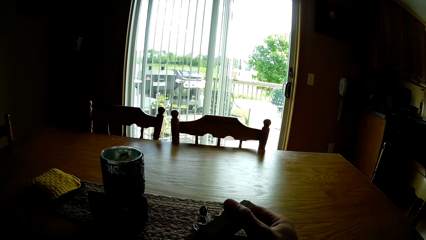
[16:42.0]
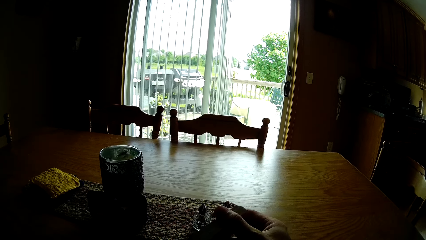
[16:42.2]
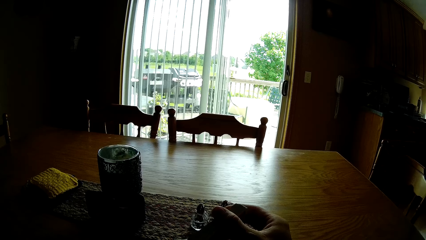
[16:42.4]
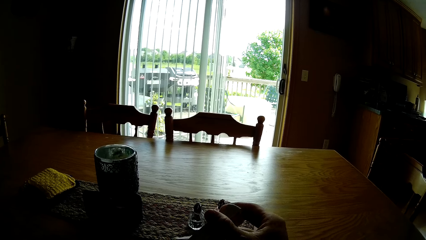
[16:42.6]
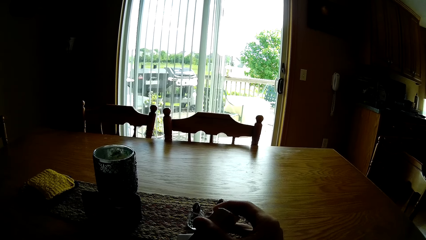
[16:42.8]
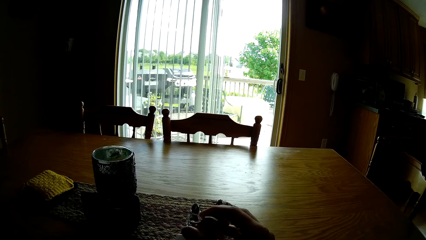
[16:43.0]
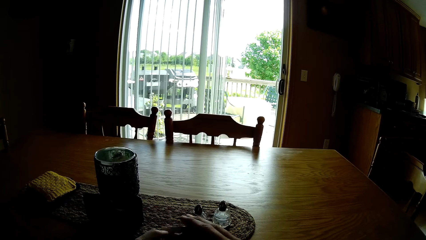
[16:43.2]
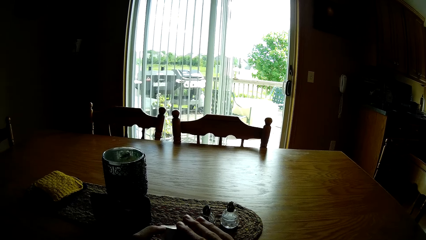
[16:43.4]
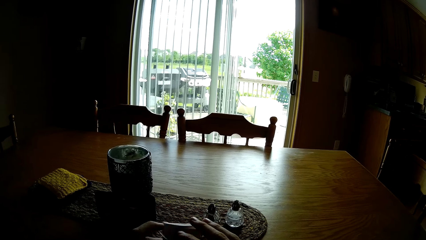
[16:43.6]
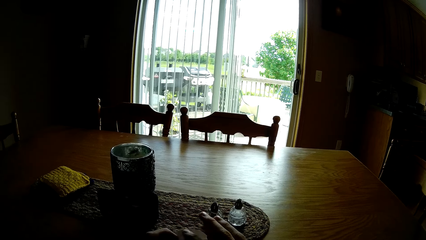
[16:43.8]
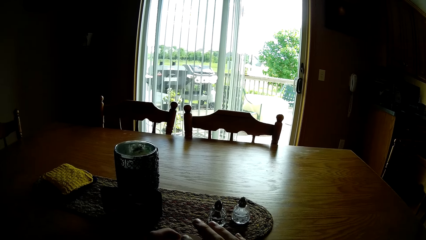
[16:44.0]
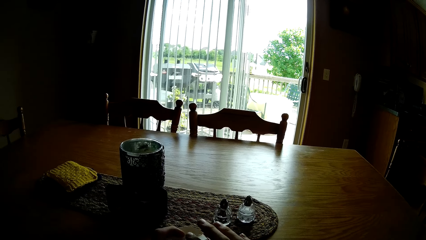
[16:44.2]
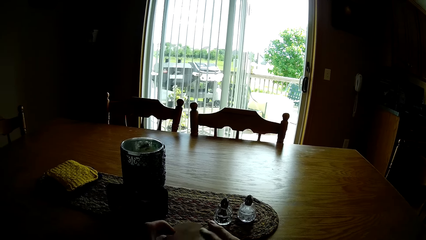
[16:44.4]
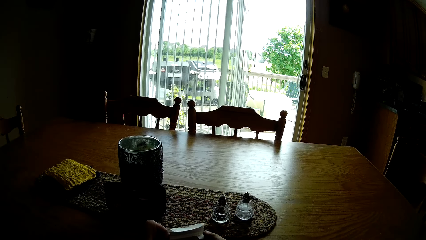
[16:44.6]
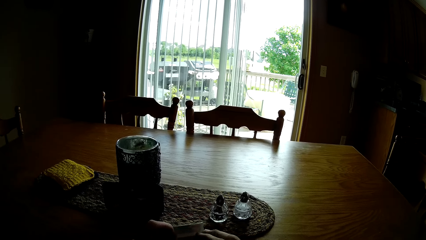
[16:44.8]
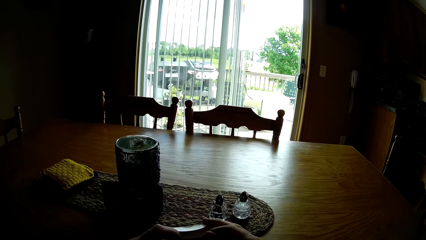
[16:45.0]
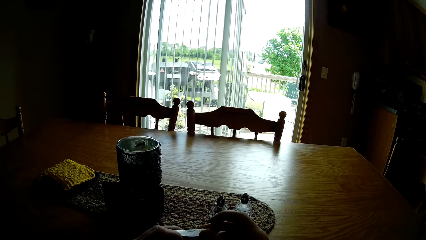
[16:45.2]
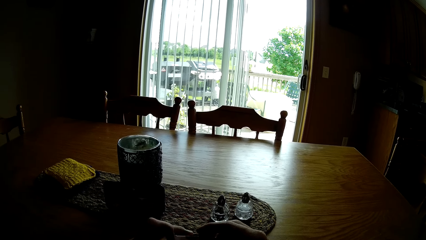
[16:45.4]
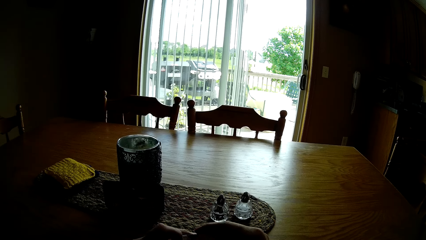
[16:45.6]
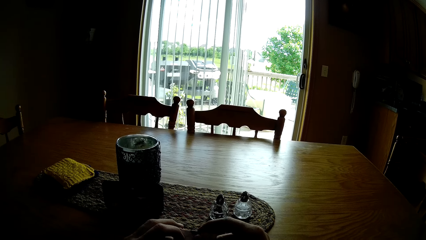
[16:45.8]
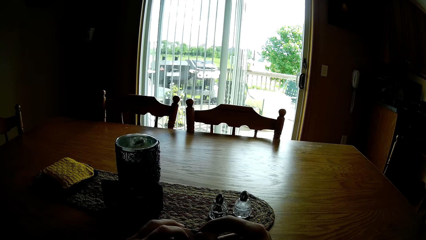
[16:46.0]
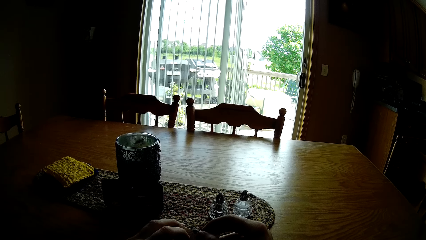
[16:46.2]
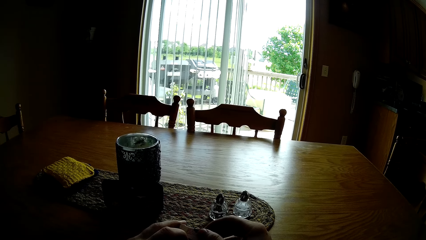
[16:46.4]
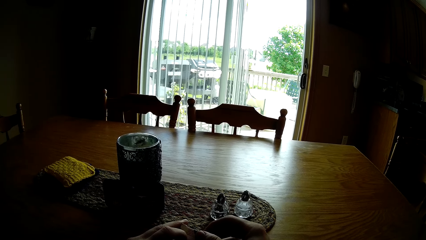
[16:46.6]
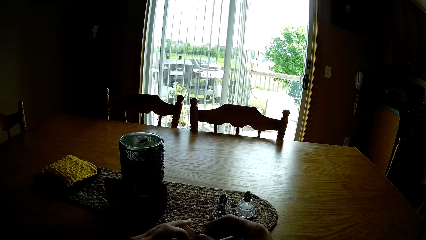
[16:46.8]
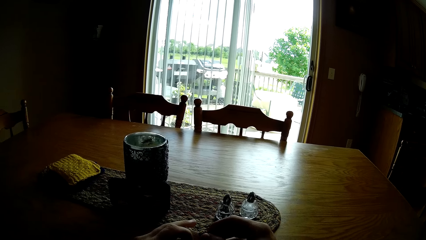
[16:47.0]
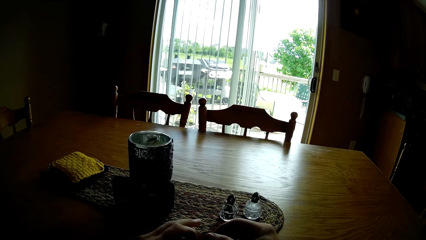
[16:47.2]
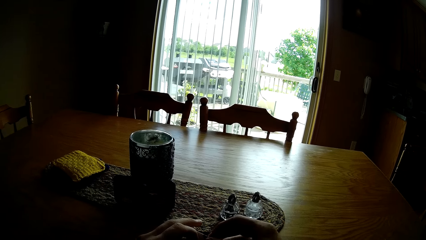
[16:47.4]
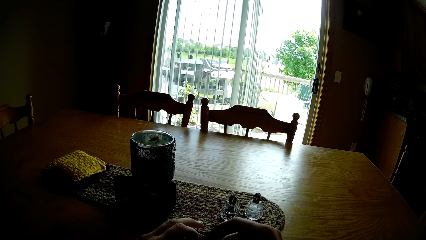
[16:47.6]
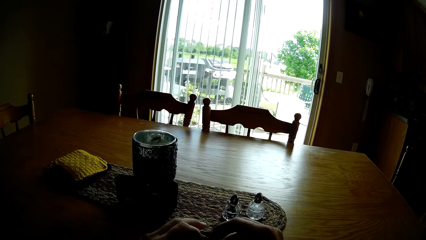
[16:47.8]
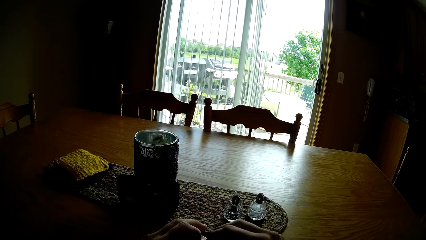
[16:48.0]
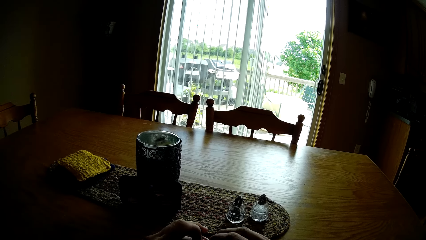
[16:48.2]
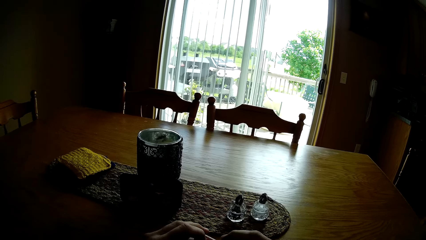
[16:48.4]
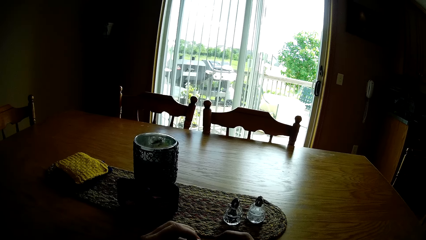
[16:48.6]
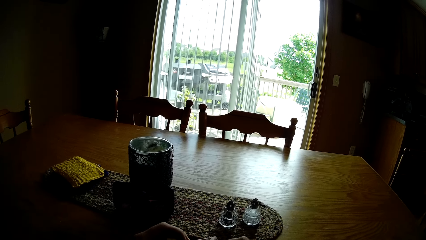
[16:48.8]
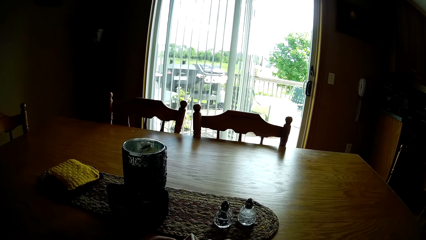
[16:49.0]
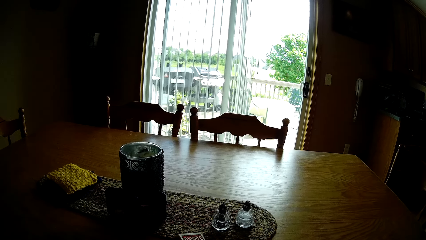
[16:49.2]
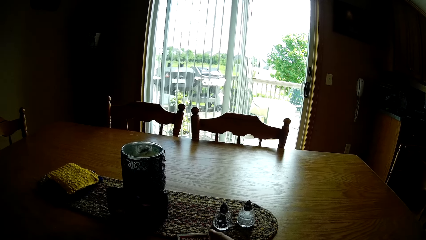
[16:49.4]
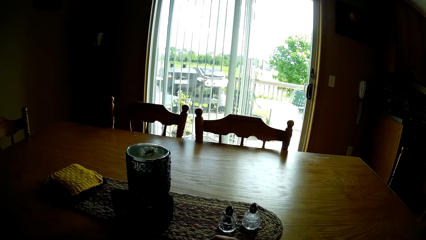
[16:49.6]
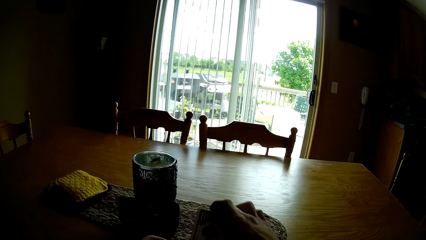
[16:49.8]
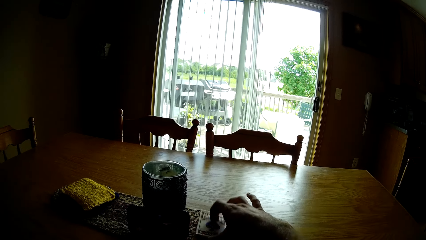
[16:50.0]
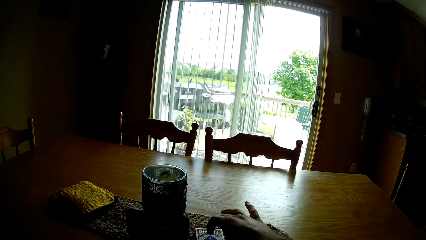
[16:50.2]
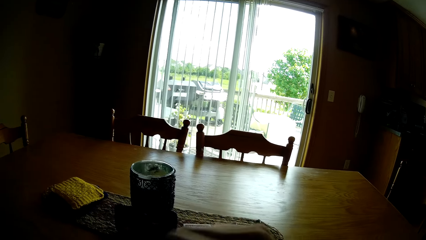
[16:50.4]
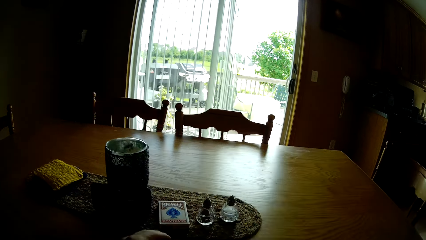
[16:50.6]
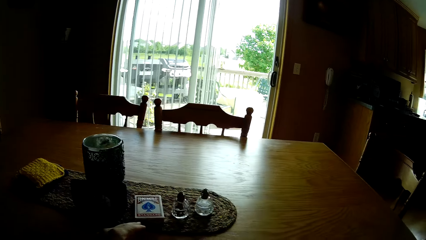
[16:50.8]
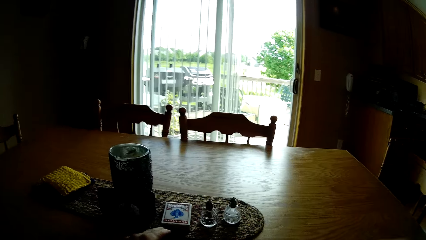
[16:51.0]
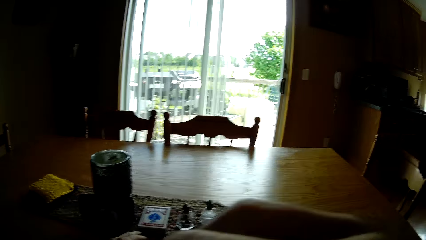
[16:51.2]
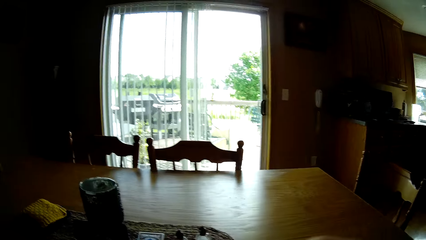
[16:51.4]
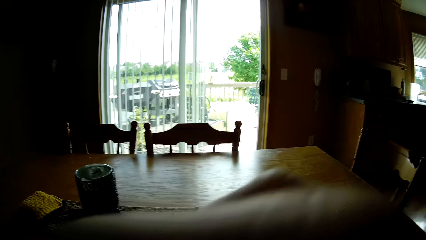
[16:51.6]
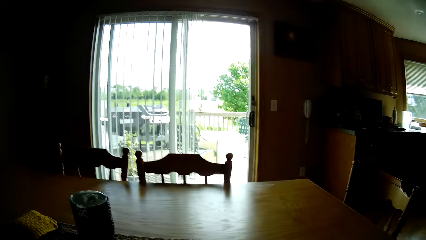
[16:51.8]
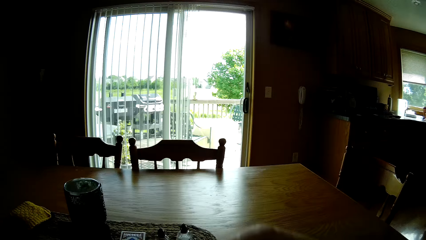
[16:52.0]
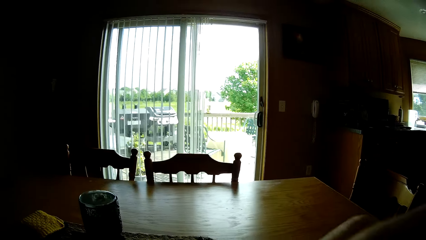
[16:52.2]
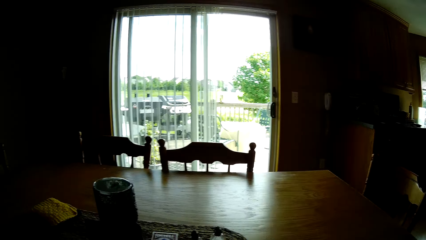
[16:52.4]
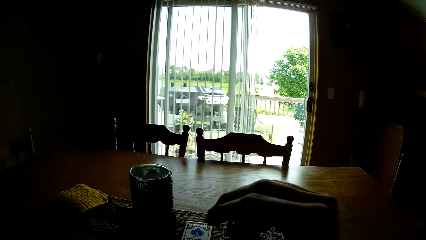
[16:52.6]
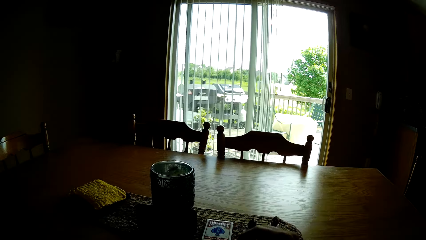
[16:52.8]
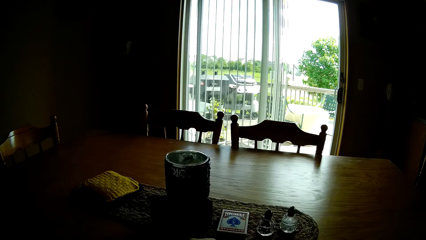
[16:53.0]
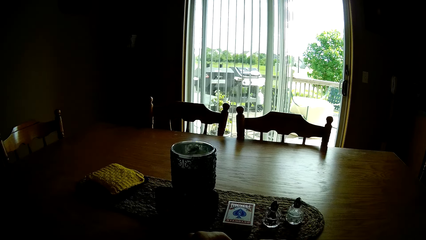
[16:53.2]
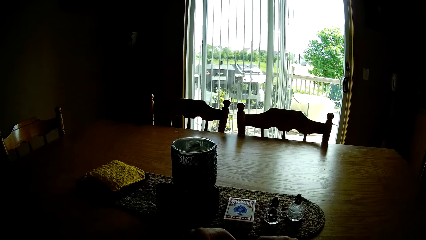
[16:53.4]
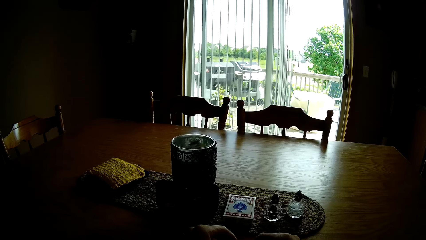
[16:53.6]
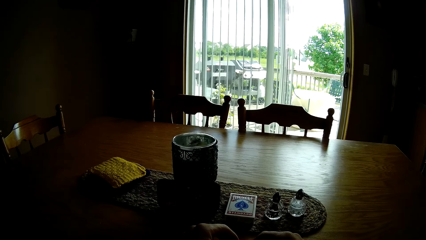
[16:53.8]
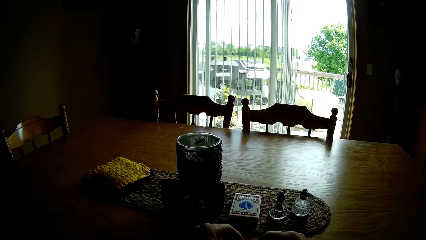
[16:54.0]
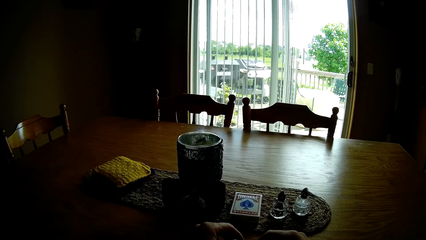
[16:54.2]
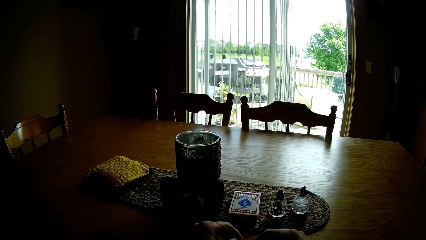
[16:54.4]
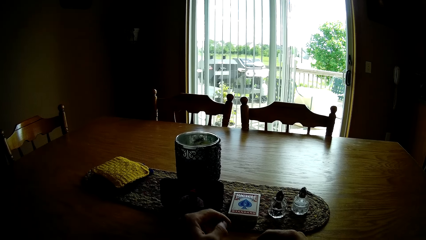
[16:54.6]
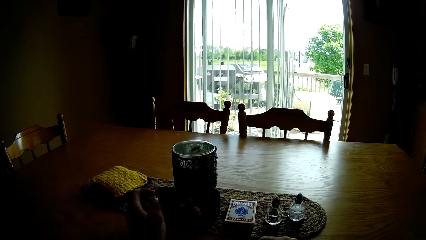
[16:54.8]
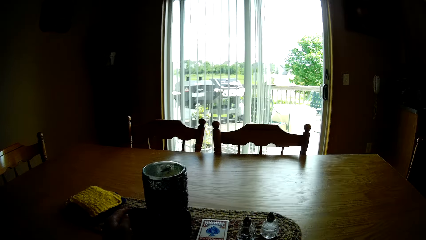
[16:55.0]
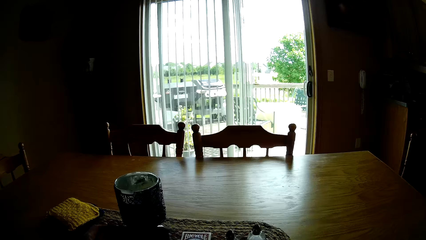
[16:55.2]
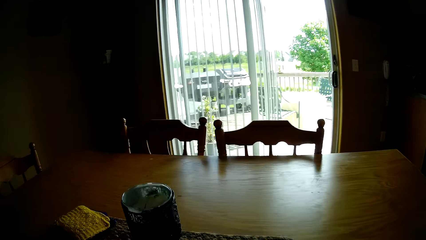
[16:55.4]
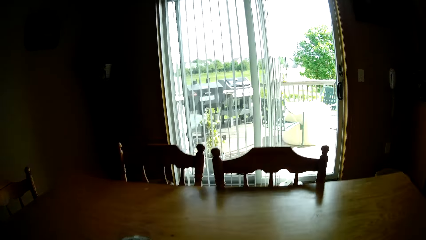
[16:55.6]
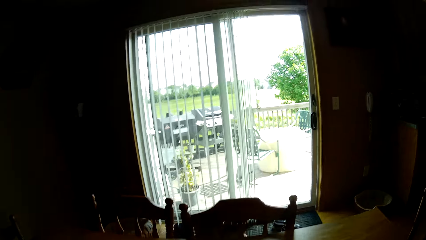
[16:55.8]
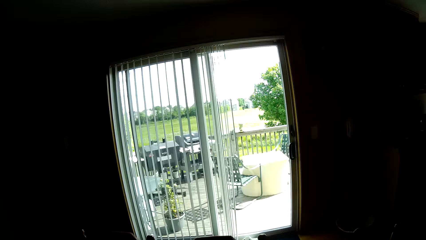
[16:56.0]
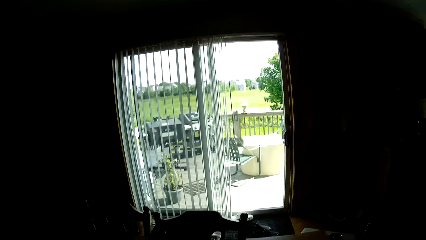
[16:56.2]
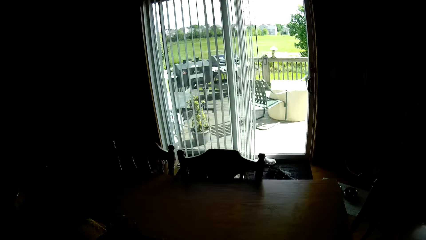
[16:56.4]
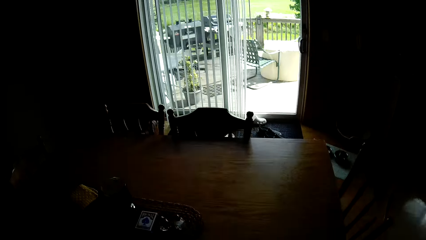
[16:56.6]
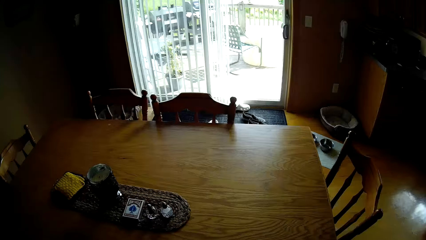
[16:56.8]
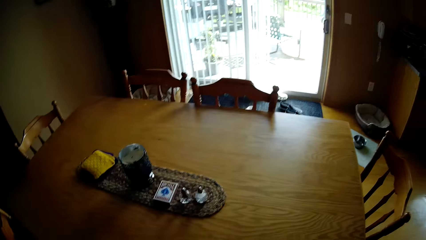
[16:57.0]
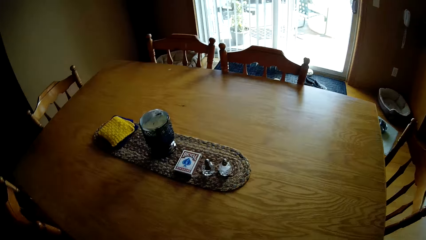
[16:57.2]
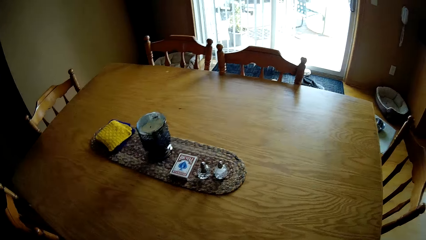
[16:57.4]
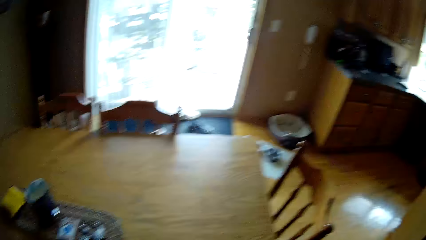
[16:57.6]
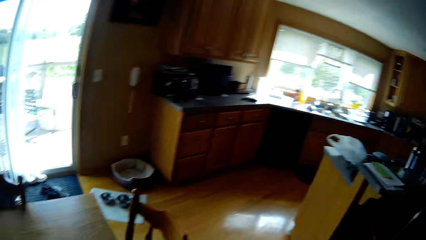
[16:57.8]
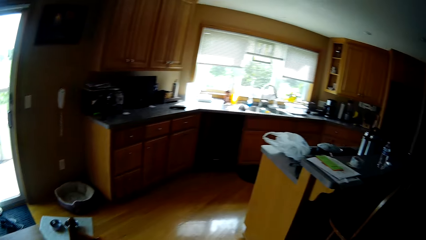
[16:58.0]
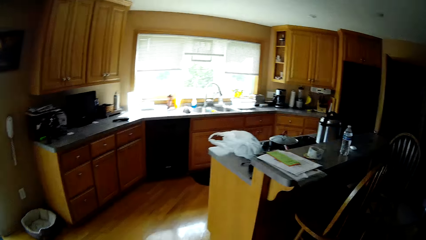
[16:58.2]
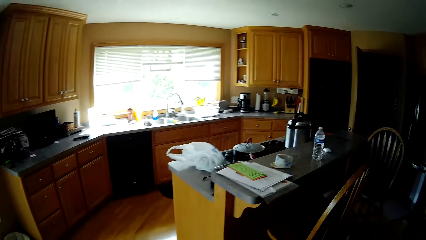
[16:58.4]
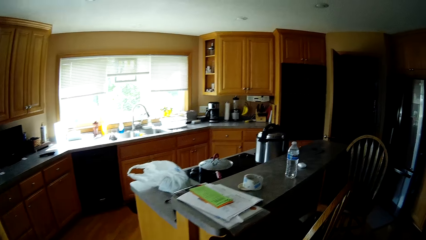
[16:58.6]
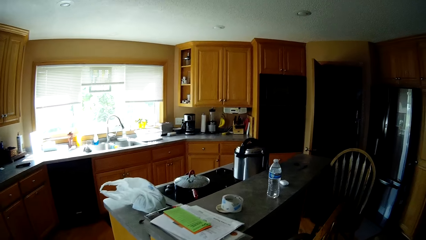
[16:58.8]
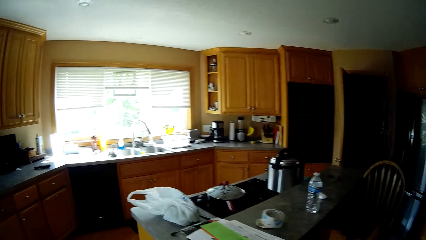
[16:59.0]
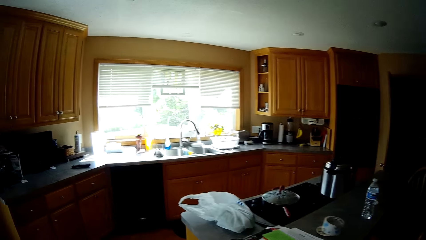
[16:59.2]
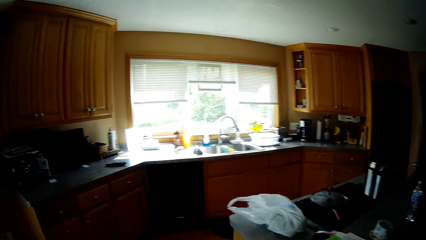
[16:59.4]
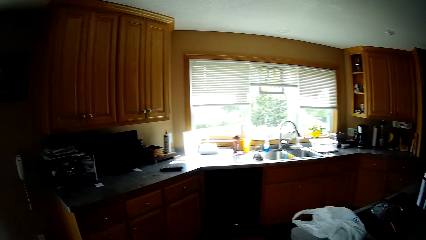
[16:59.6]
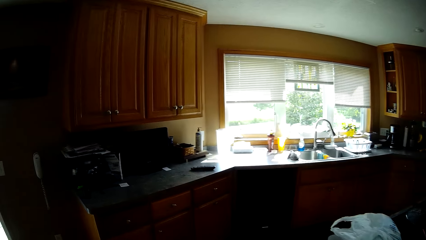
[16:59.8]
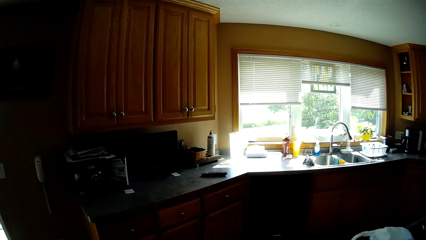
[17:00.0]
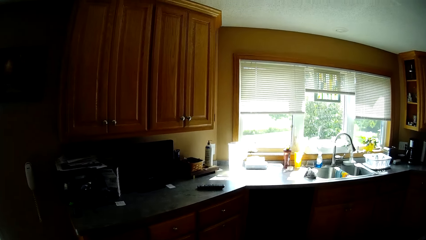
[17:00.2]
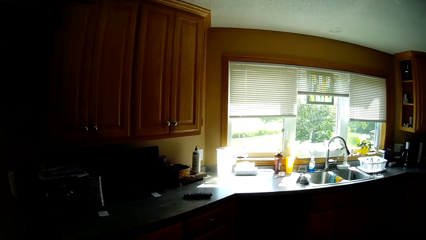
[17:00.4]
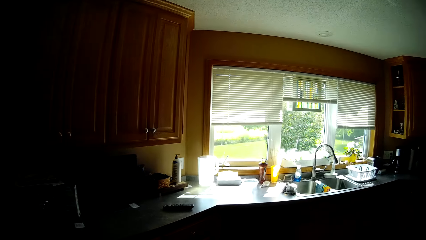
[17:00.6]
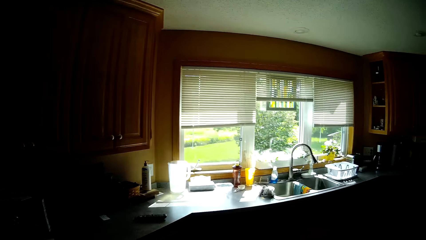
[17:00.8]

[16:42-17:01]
The camera wearer puts the cards on the table. They look around. They move the hand. They look around. They stand from the table. They walk to the kitchen.
